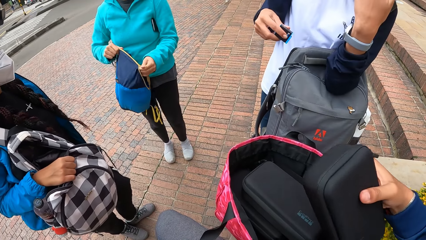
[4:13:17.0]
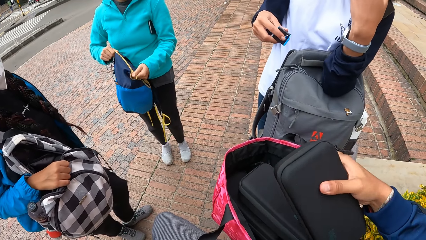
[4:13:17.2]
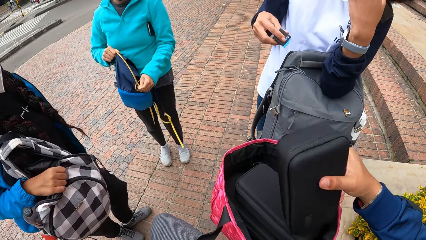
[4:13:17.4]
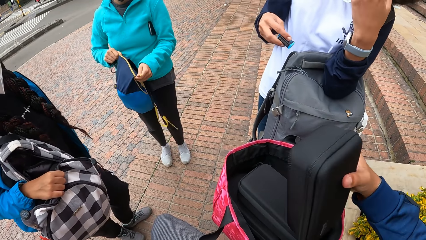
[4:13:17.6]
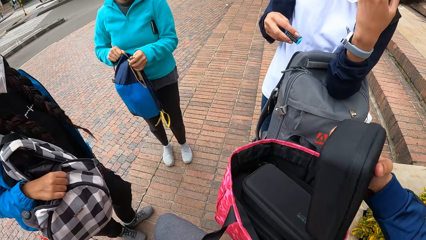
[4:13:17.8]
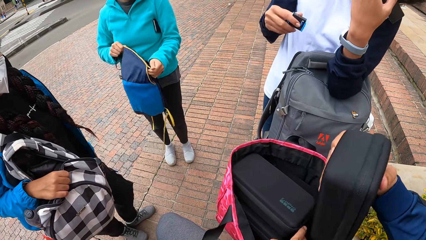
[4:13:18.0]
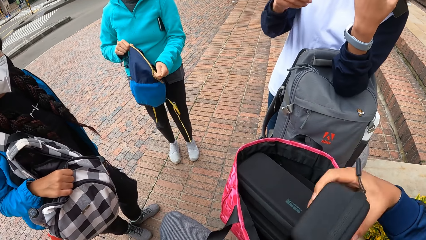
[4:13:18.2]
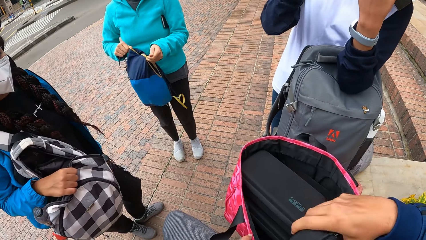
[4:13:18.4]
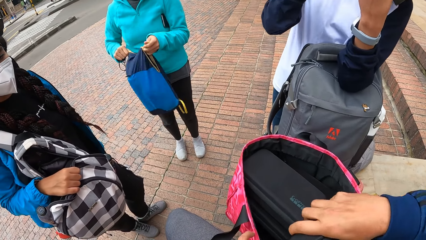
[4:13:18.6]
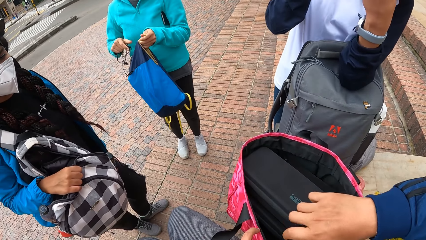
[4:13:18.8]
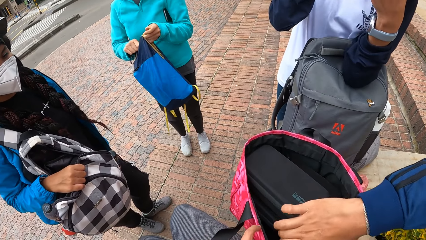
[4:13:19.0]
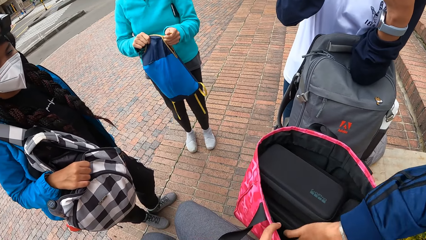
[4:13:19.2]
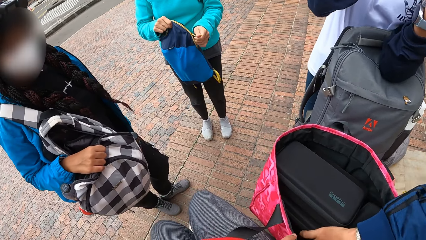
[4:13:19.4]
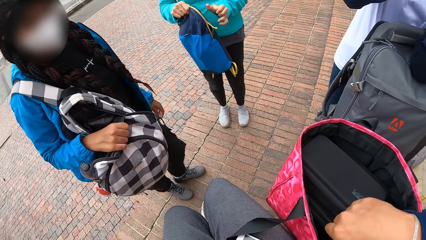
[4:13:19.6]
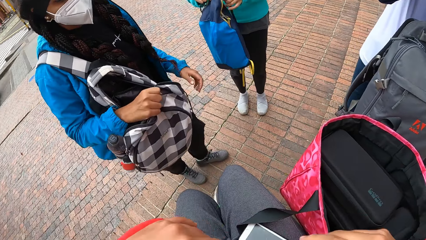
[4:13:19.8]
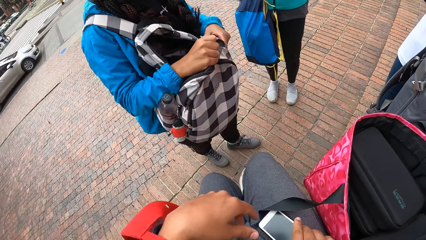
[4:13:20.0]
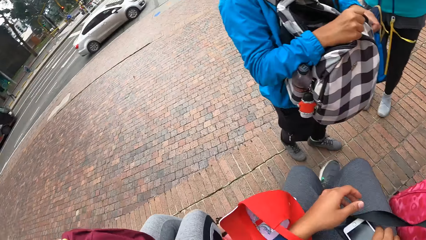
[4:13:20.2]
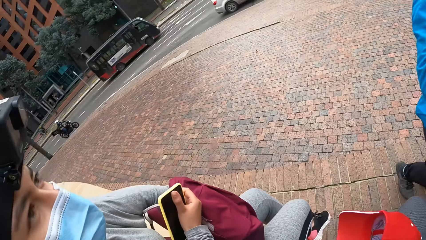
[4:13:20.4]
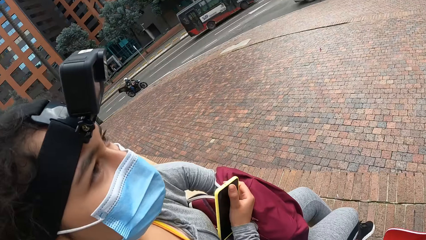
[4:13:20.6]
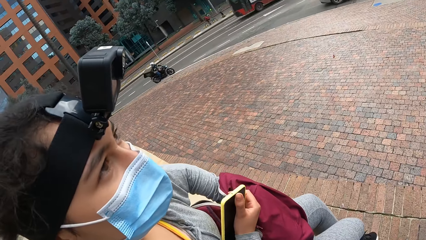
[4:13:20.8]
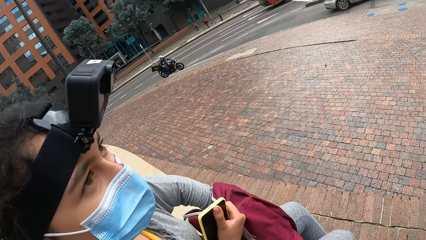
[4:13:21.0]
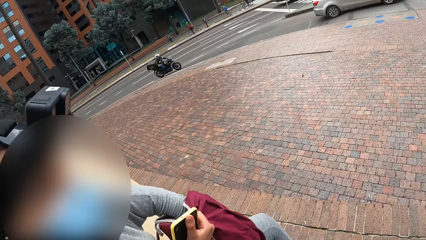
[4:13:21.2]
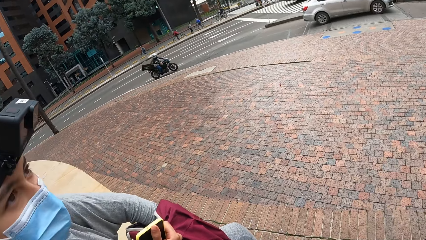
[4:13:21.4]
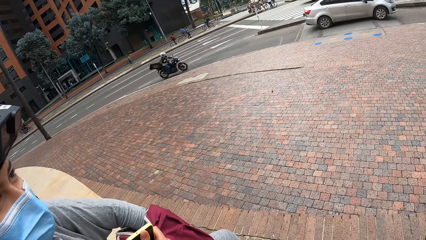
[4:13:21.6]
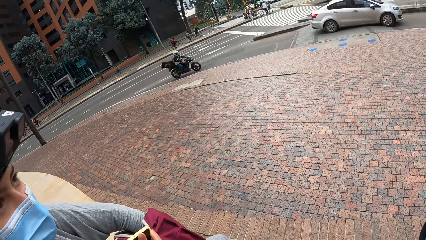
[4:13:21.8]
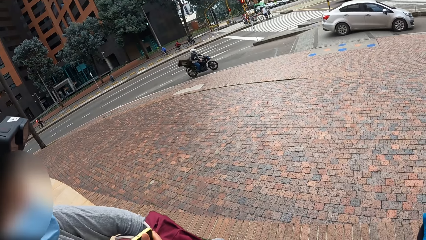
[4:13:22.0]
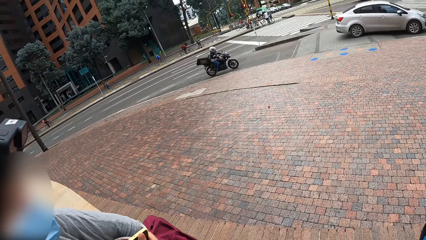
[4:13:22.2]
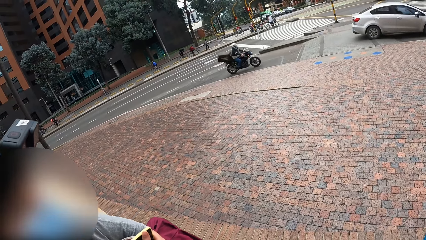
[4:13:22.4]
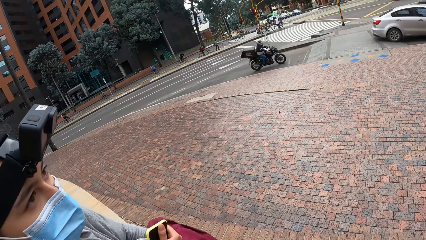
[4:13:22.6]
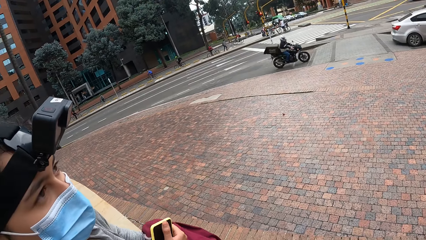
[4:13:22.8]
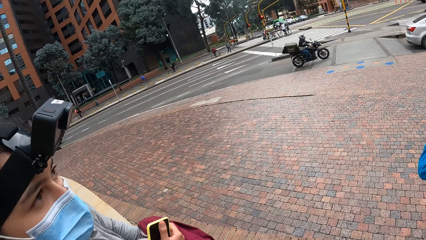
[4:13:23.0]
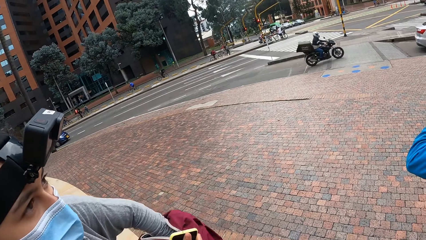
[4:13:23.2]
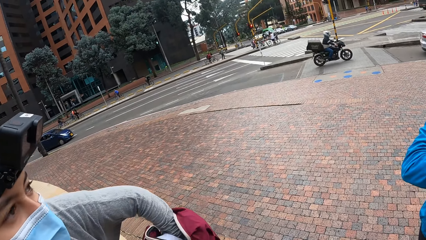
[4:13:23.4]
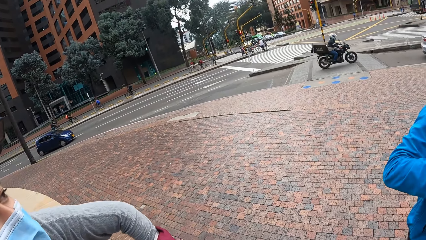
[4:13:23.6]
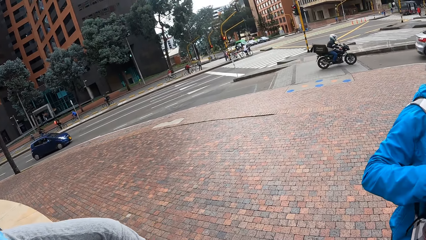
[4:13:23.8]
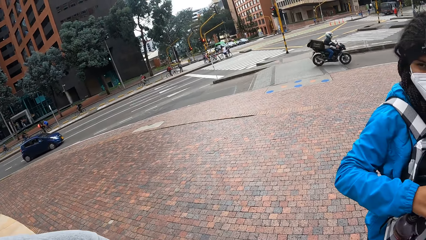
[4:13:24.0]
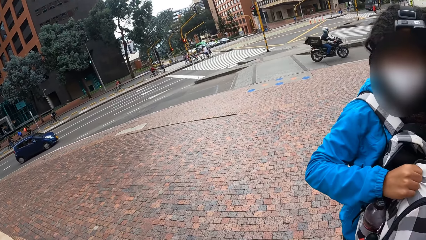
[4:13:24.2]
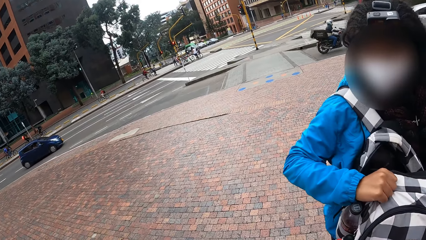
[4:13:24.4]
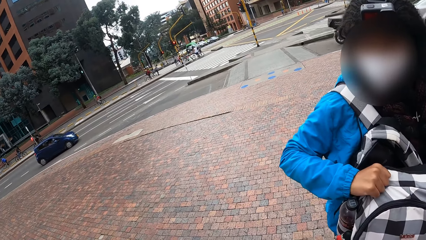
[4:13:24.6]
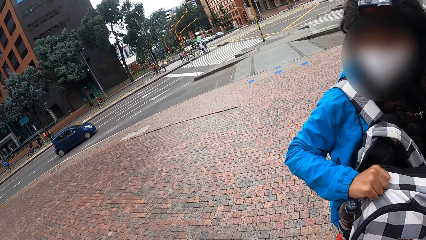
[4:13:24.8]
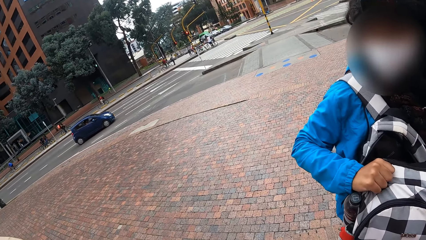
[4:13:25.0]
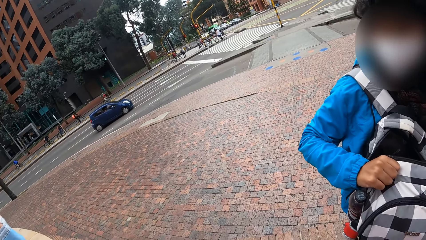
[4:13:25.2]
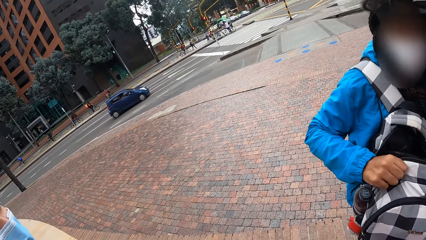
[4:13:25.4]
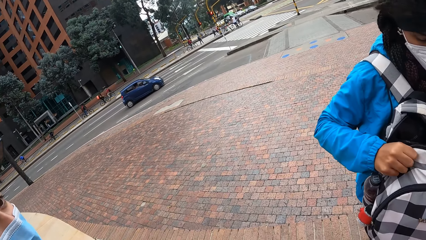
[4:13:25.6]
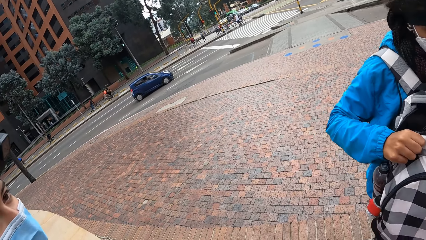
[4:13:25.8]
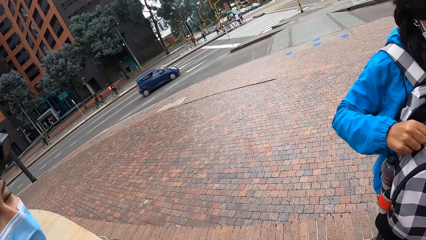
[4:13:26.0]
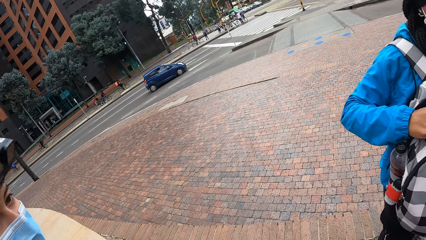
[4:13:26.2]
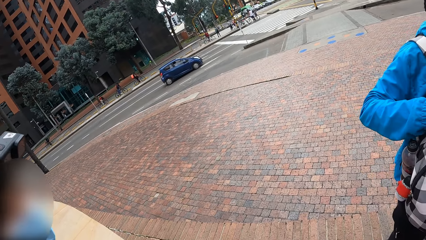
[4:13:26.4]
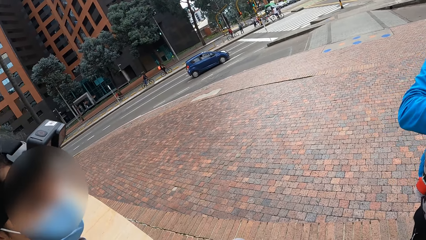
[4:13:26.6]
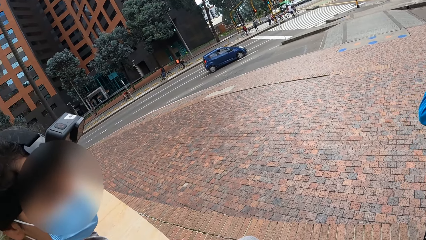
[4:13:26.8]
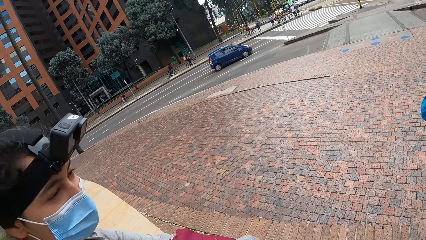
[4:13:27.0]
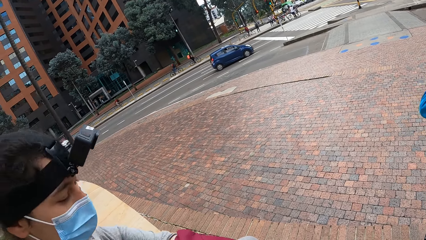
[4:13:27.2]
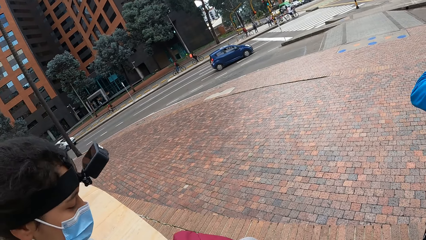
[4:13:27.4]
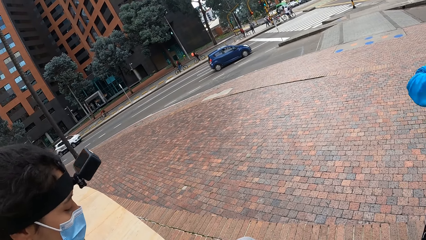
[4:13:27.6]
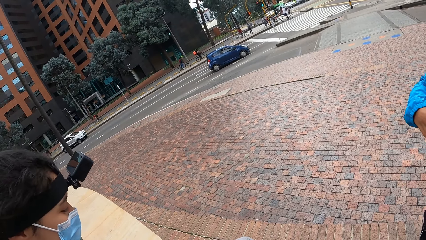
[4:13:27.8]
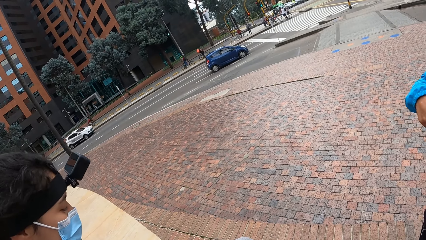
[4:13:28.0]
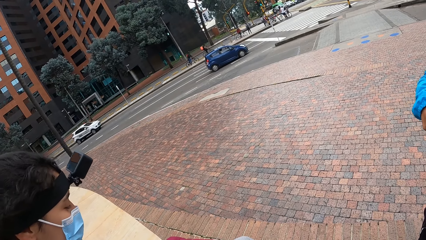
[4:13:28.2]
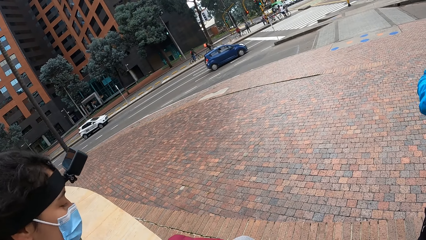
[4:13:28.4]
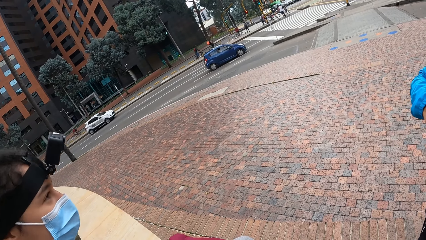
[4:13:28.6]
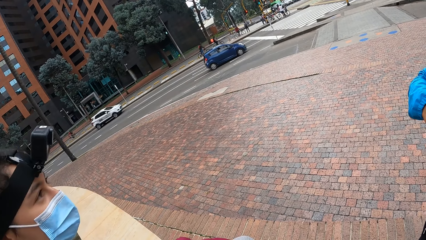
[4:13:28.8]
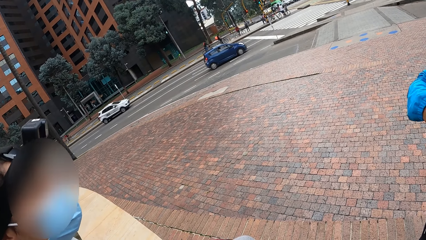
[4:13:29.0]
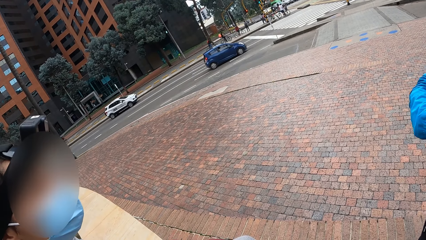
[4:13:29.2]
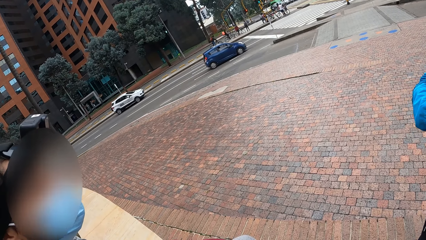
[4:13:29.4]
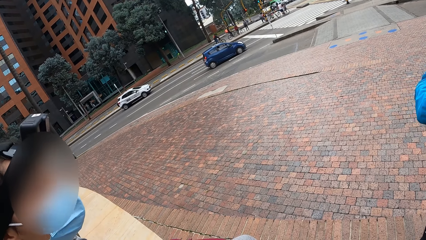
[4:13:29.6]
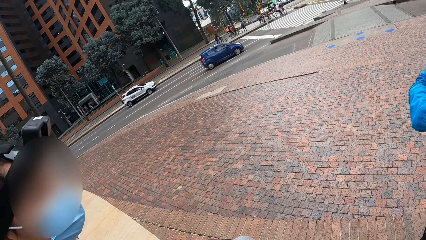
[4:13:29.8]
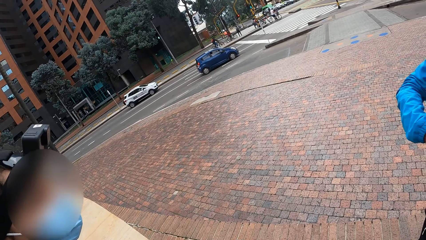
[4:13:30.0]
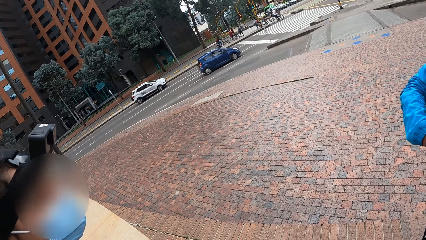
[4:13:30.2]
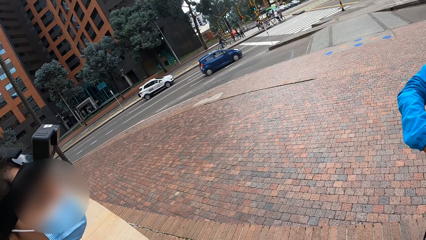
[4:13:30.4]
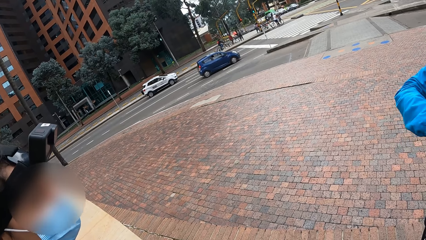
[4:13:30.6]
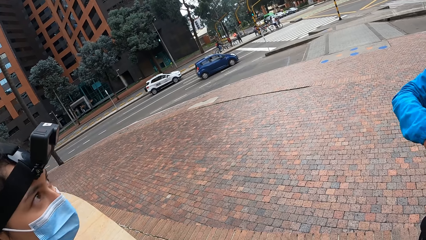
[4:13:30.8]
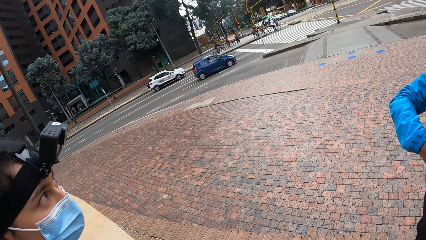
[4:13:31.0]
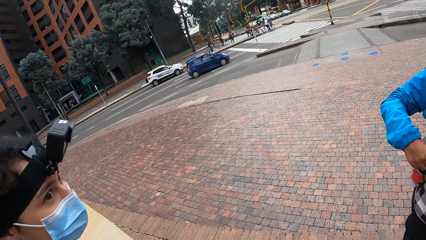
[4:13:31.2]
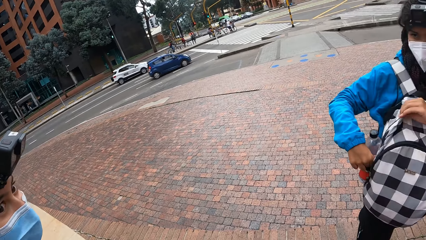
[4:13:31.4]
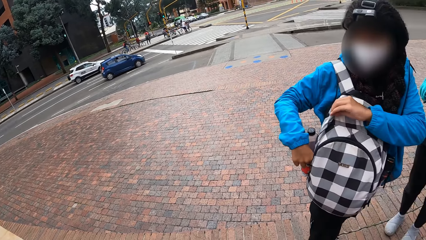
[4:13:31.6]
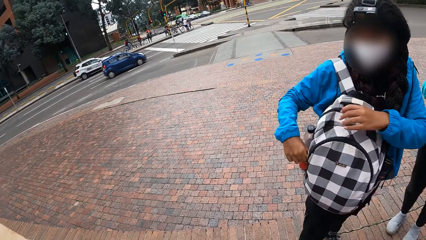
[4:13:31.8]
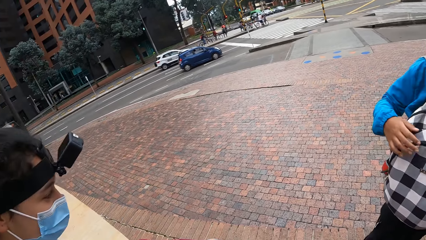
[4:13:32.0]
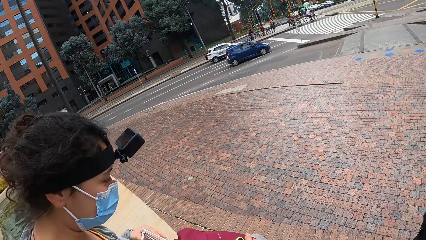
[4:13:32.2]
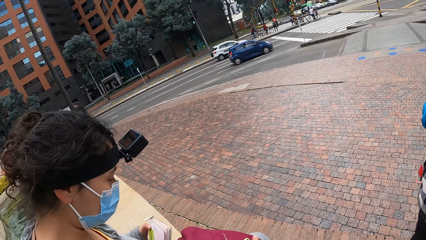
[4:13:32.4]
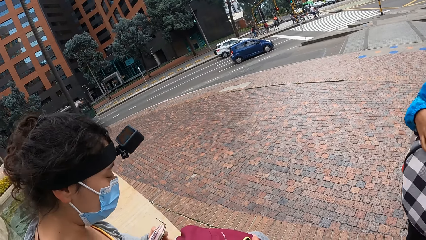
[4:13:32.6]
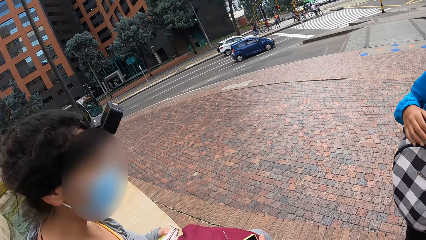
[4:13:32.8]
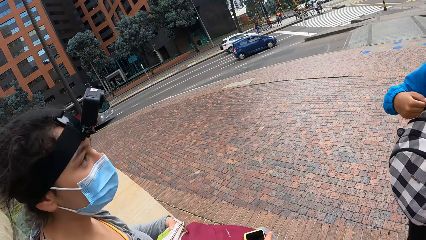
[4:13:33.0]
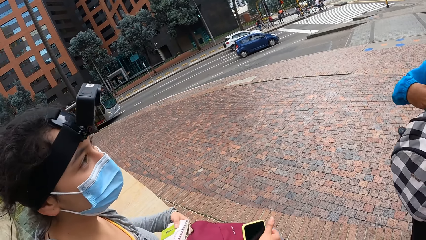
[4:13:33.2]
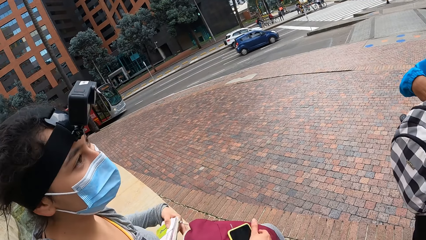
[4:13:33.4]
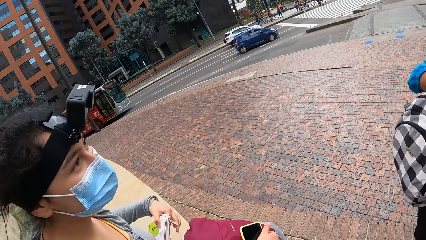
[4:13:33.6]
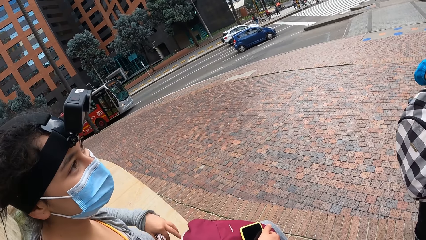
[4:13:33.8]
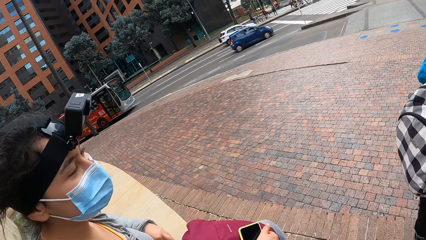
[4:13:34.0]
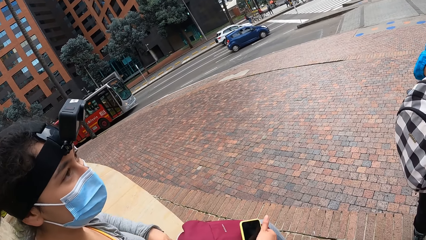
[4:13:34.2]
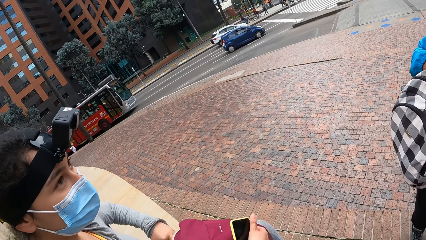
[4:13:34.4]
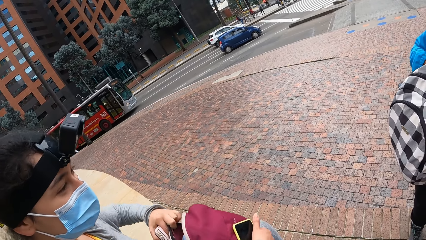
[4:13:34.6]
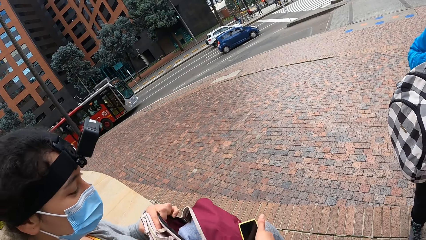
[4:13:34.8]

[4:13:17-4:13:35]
The camera wearer drops the purse into the bag with his right hand. He puts the bag in the basket. He looks around. The woman removes a book from her bag with her left hand.
